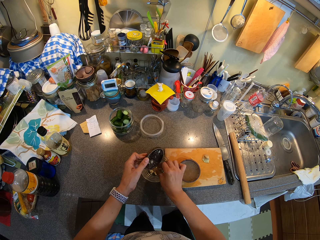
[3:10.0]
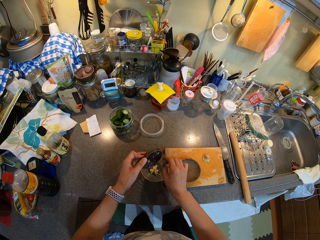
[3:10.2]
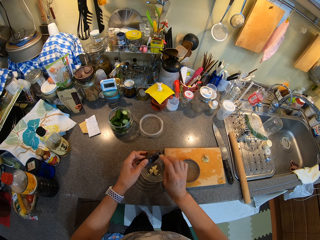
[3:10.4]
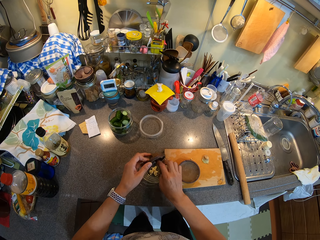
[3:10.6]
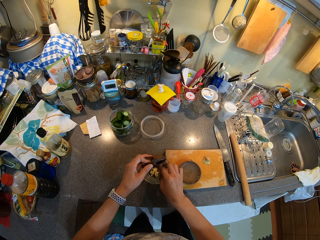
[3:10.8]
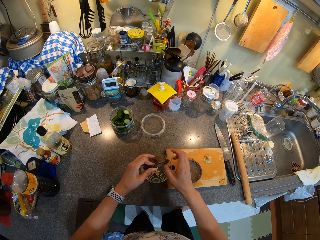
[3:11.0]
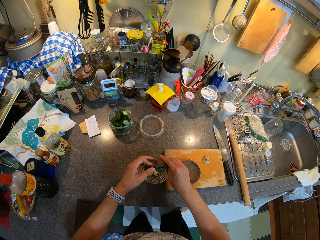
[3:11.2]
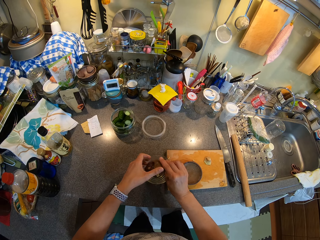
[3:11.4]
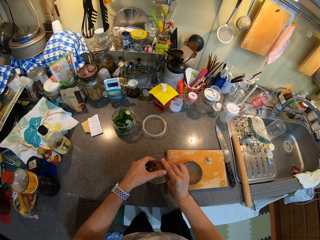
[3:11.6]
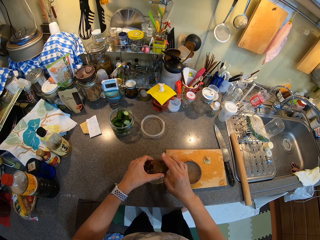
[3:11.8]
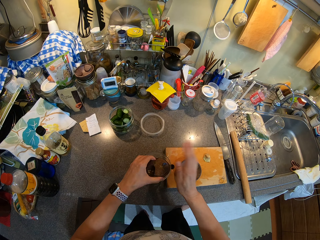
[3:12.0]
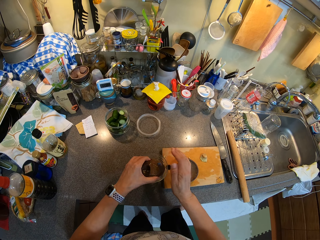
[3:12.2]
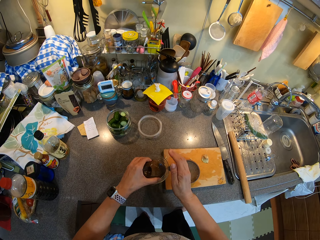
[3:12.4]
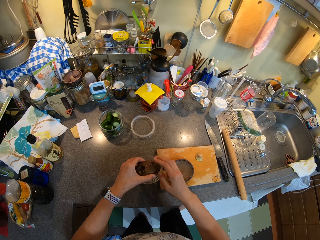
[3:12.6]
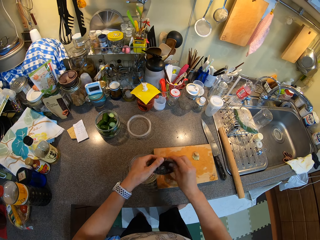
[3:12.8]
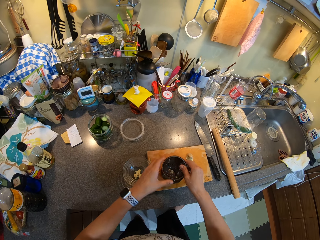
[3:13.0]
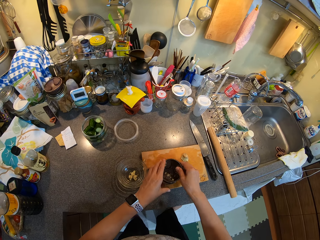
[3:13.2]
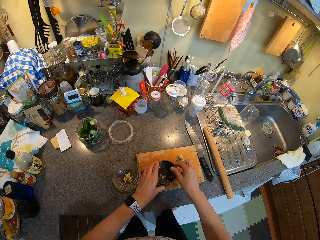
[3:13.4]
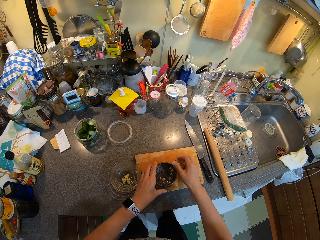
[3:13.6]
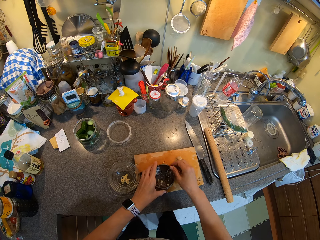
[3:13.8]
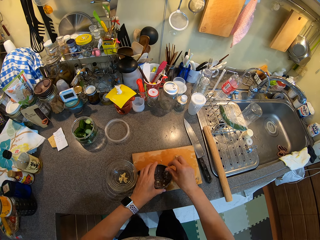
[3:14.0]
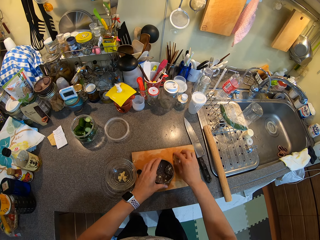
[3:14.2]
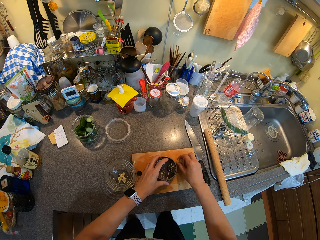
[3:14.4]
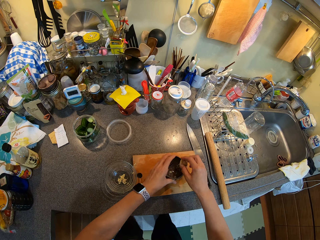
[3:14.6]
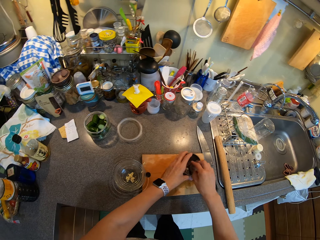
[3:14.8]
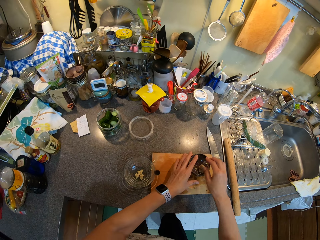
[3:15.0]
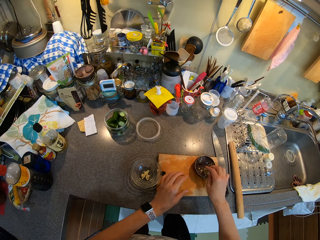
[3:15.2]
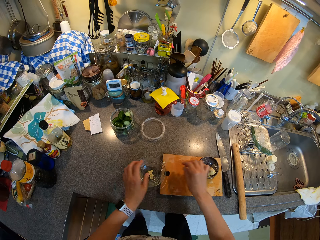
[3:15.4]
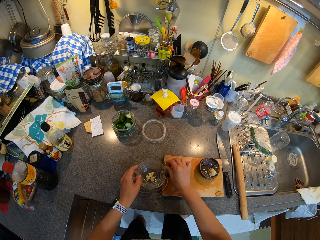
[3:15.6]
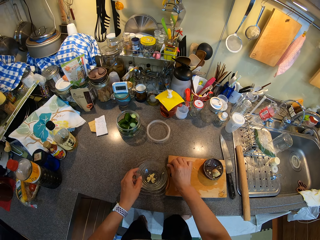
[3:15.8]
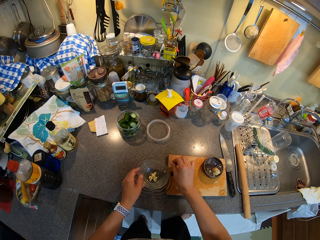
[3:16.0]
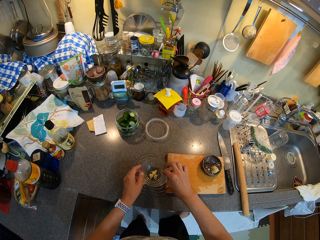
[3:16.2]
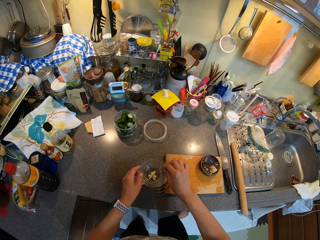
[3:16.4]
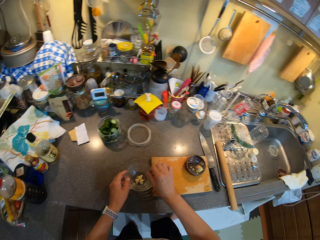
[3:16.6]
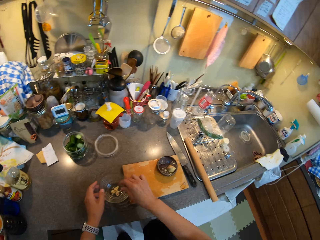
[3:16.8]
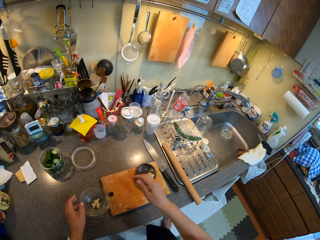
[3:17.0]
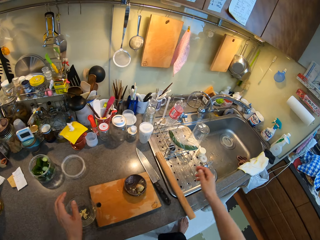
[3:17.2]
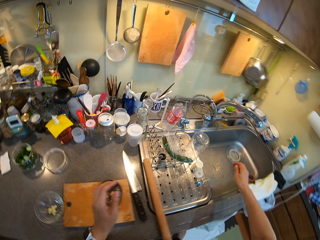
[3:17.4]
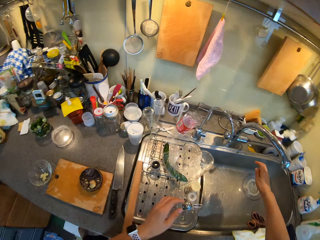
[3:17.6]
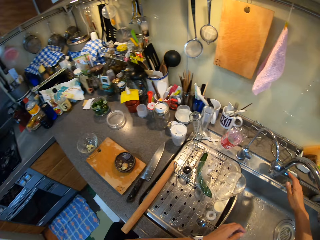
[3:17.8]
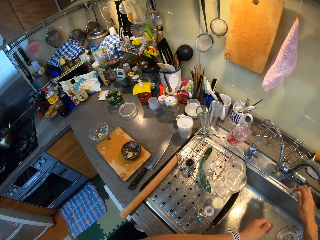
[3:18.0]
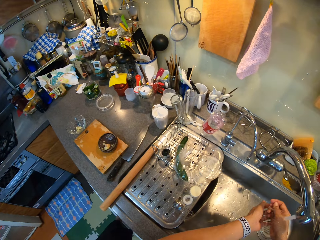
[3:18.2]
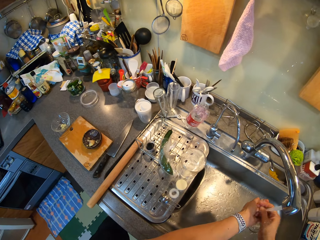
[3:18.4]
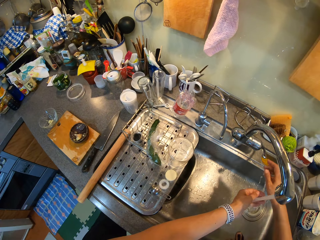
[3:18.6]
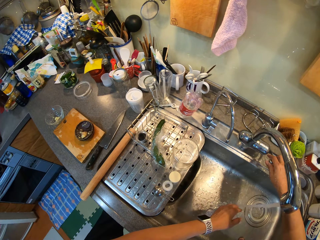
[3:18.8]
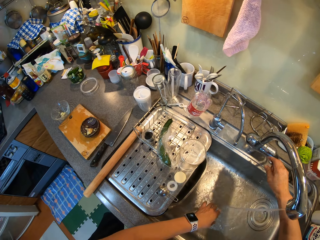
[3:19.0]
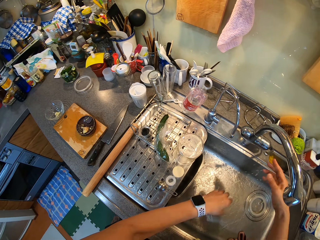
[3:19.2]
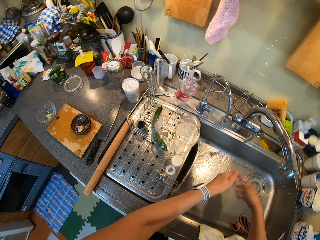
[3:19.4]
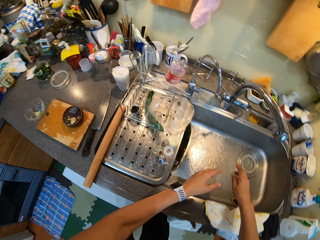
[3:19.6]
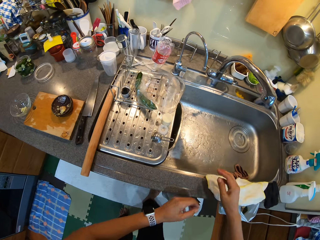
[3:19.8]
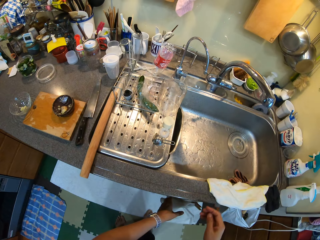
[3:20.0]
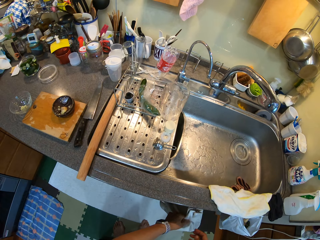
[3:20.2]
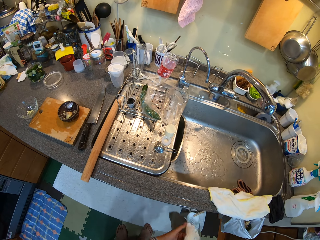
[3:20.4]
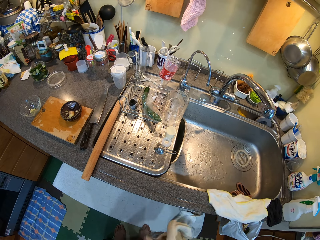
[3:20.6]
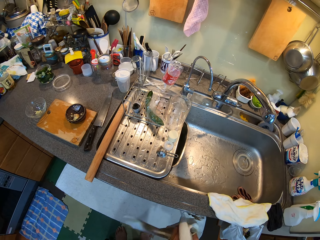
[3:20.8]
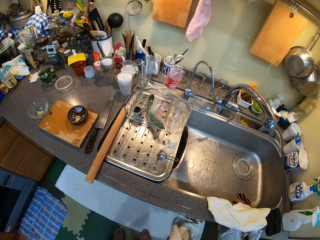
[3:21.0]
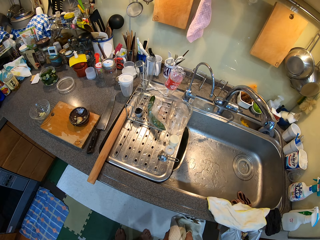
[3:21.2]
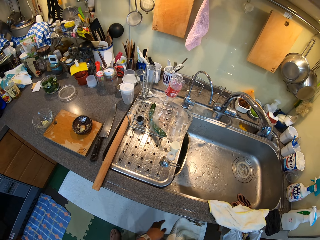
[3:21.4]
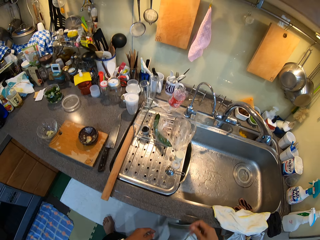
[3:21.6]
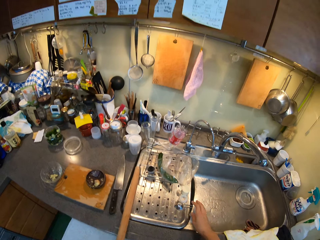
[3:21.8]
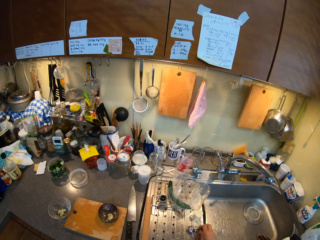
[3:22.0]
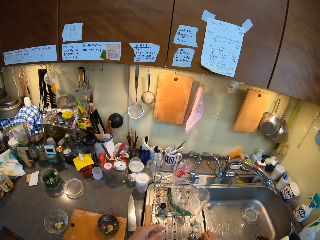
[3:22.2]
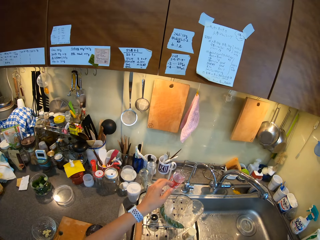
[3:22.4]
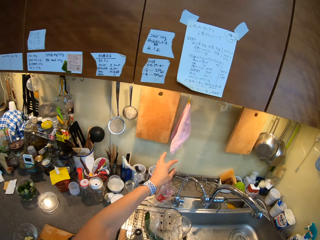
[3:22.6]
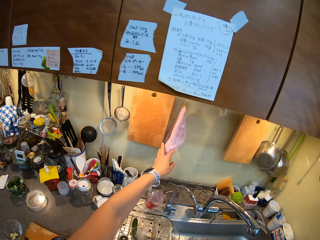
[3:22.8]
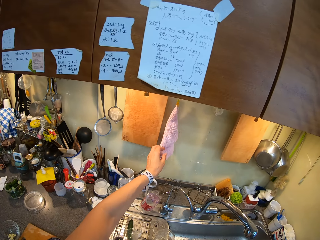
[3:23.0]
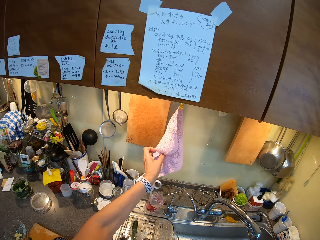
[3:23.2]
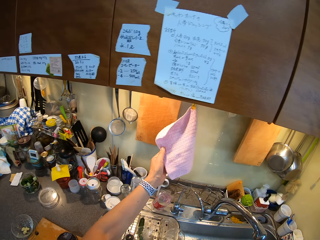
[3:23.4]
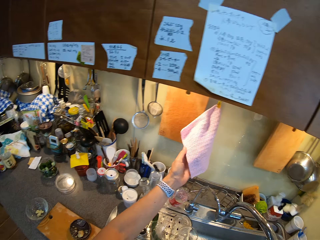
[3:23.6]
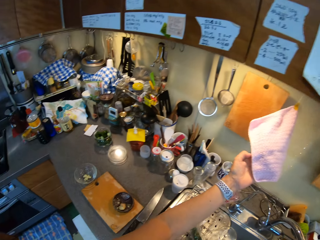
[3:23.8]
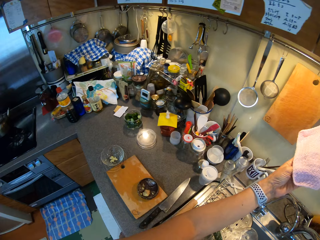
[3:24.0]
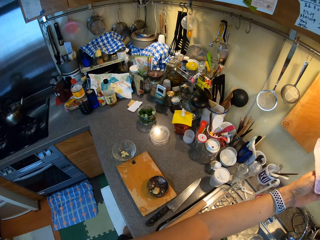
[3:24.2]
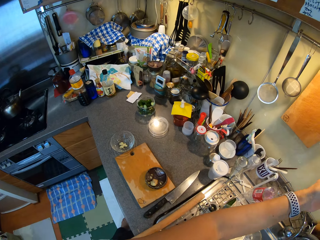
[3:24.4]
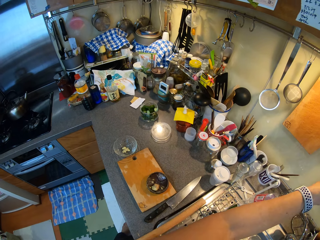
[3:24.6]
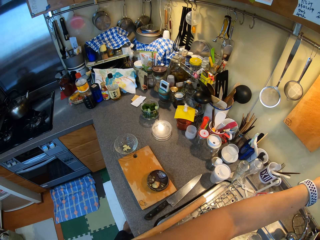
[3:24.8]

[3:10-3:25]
The camera wearer puts the bowl down. They move around, open the tap, close the tap, wipe hands and touch a towel.

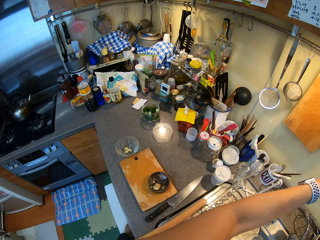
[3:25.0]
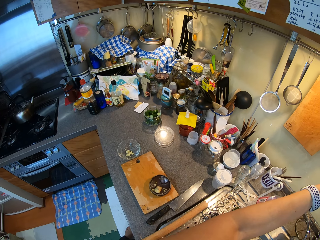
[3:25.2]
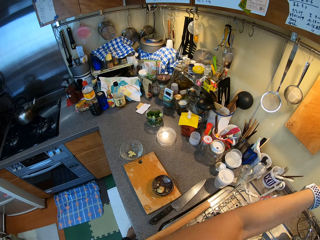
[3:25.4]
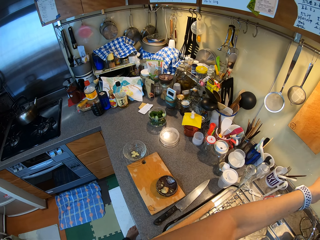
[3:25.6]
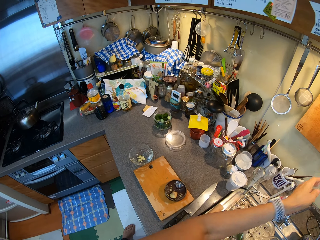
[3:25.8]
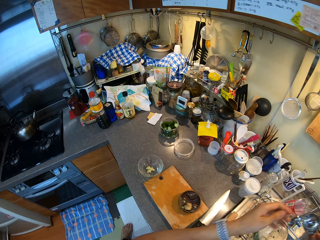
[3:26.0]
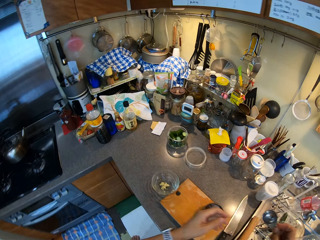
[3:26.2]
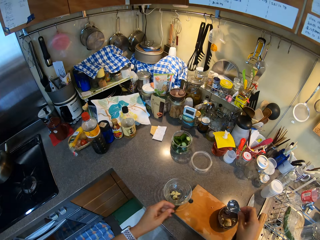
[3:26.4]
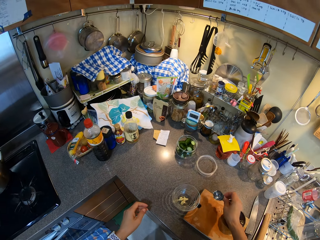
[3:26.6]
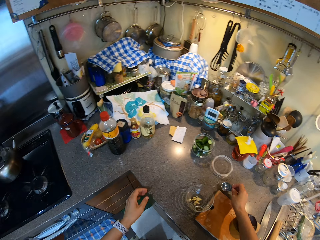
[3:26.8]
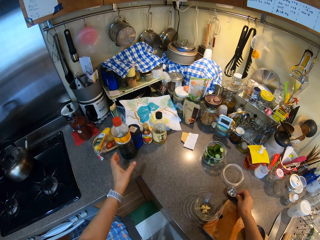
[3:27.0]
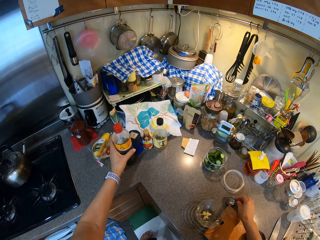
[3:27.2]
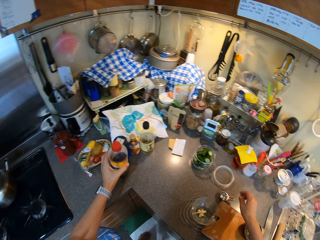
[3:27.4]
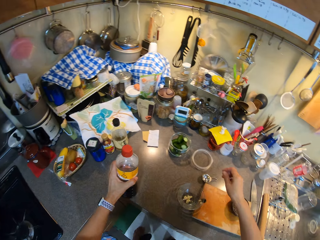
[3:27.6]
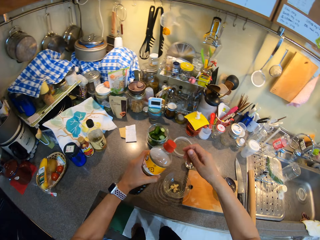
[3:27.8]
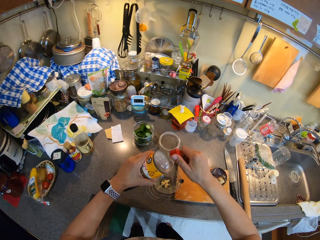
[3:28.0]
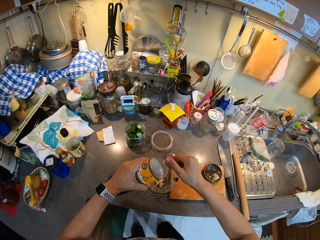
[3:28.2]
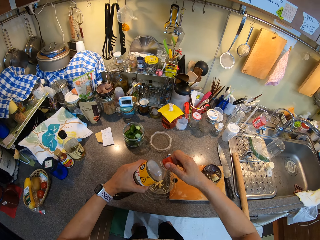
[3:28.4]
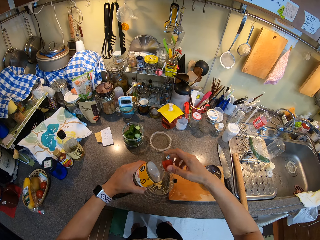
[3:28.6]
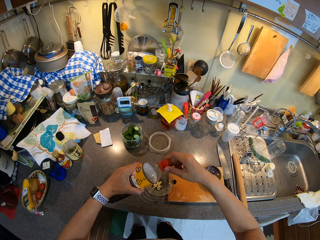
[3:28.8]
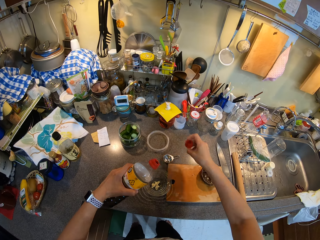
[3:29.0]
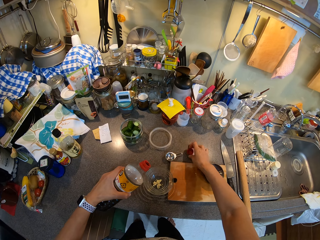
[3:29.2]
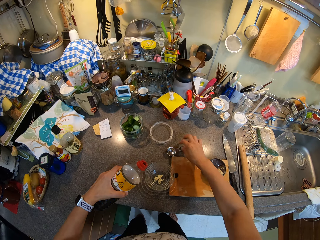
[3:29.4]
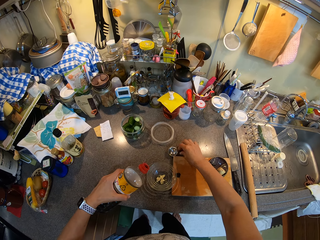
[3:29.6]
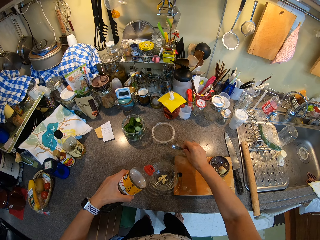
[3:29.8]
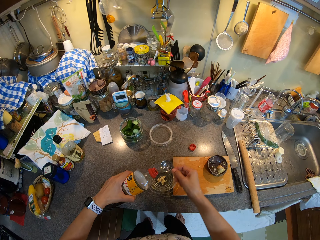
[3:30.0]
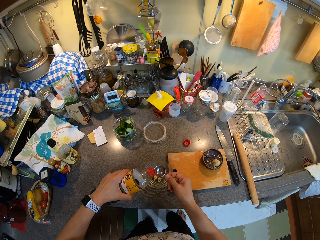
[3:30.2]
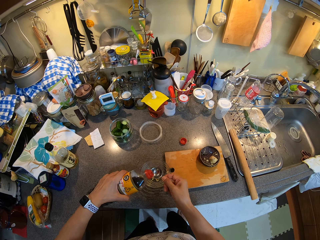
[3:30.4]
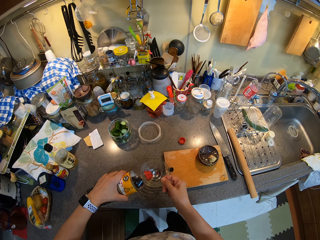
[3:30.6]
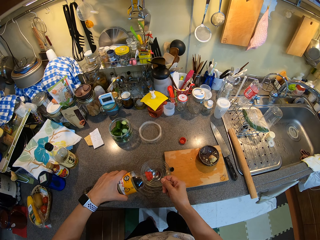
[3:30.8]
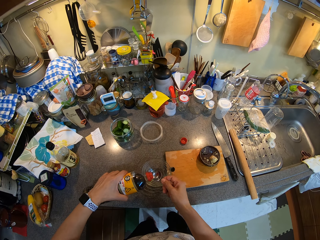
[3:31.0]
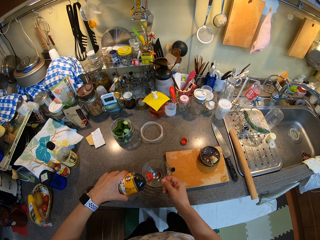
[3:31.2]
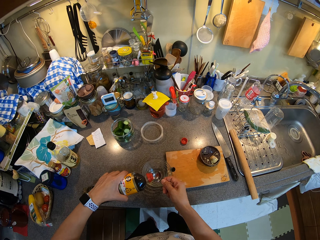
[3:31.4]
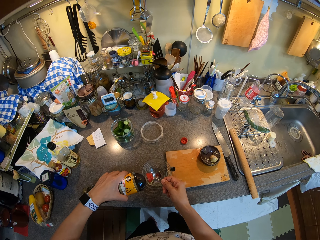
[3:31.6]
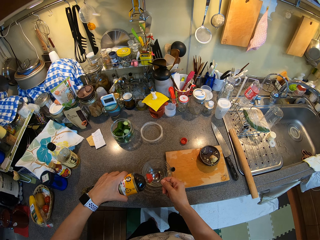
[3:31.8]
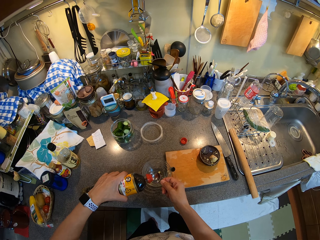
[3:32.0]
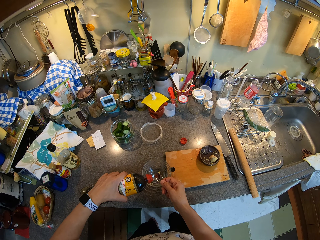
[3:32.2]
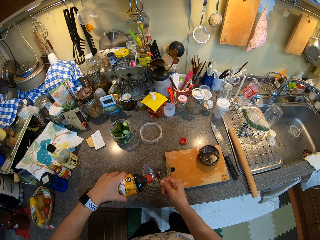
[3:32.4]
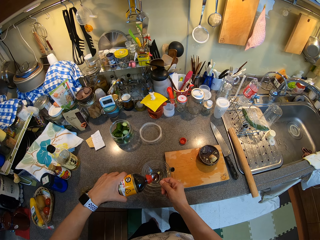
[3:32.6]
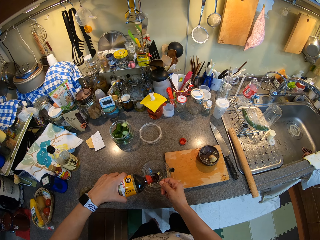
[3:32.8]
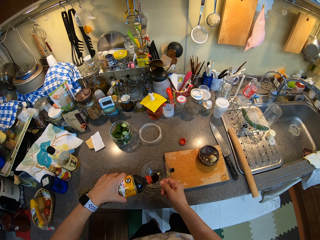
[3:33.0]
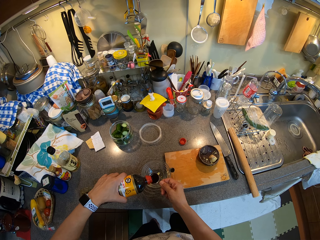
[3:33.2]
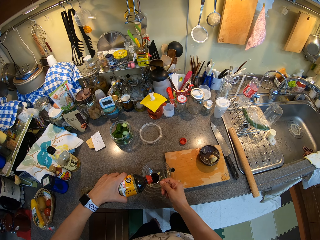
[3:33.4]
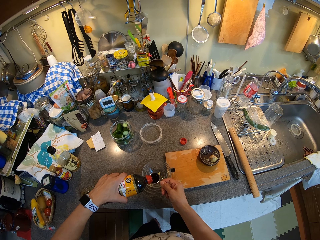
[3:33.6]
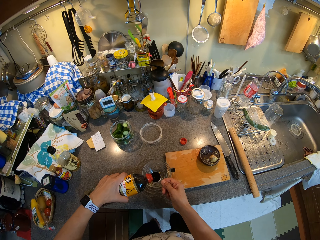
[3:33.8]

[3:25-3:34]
The camera wearer picks a bottle. They pour the liquid.
